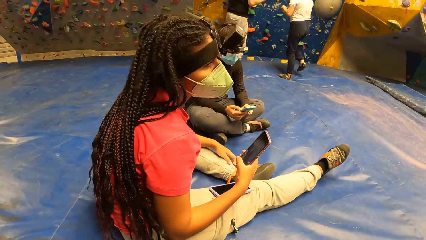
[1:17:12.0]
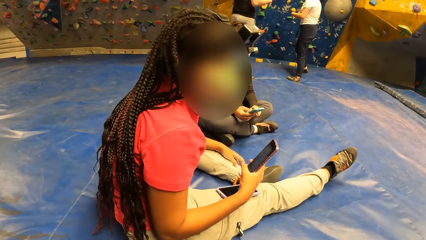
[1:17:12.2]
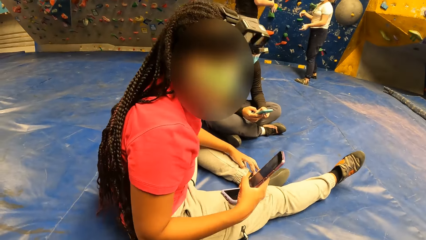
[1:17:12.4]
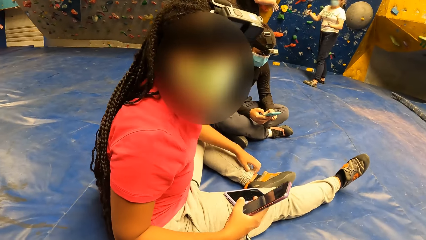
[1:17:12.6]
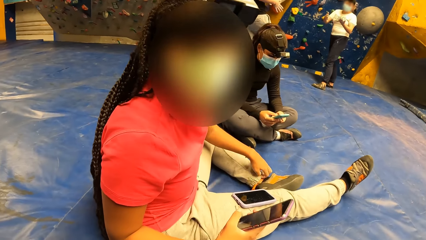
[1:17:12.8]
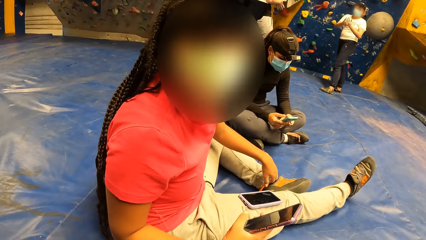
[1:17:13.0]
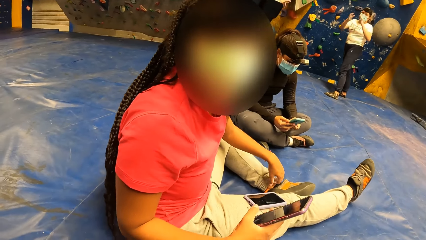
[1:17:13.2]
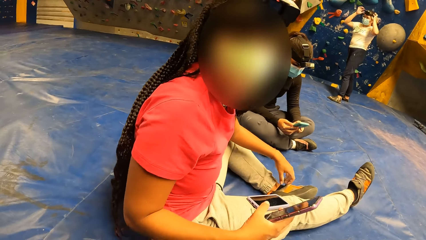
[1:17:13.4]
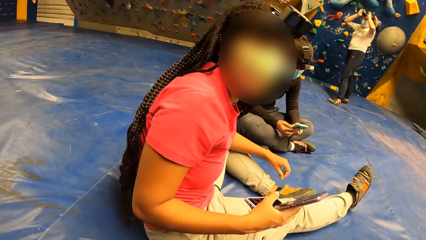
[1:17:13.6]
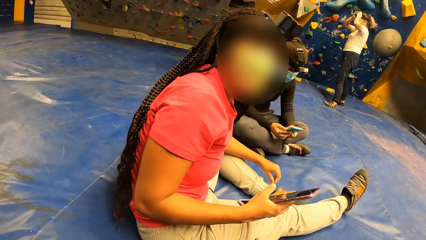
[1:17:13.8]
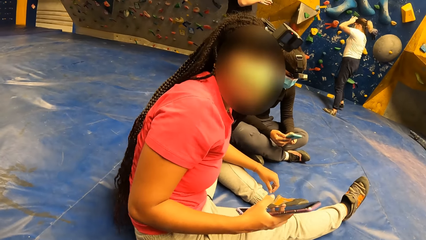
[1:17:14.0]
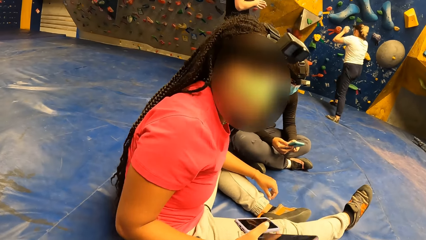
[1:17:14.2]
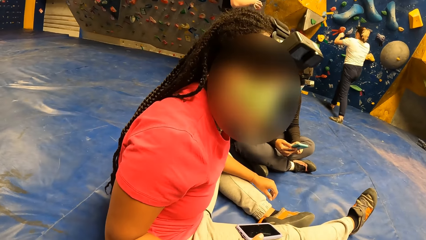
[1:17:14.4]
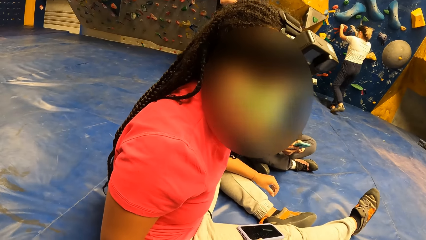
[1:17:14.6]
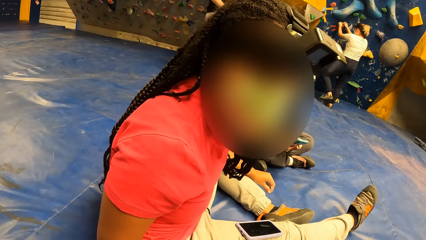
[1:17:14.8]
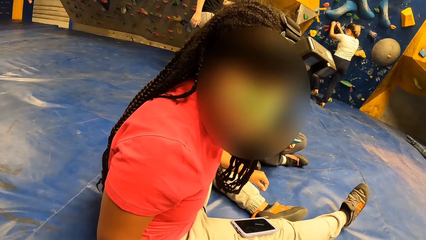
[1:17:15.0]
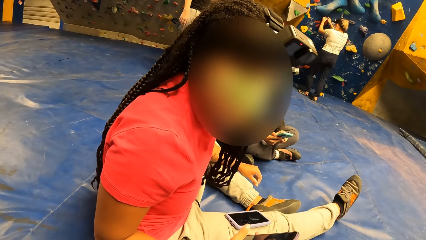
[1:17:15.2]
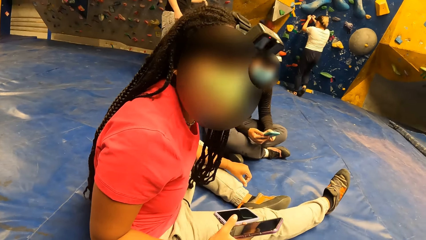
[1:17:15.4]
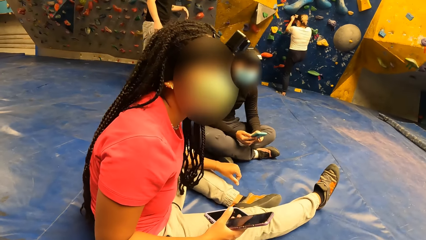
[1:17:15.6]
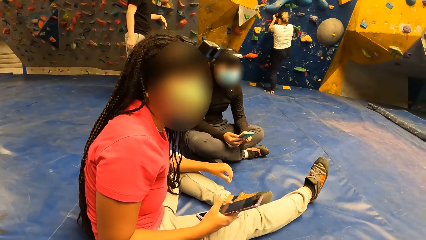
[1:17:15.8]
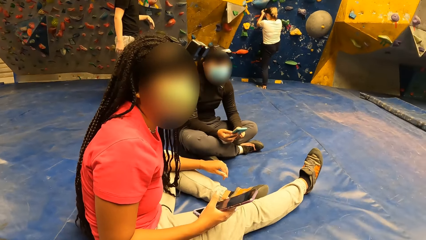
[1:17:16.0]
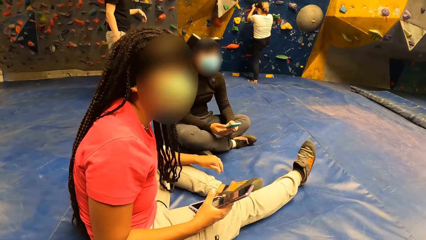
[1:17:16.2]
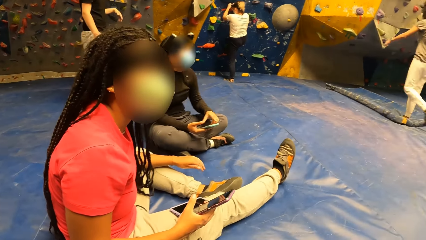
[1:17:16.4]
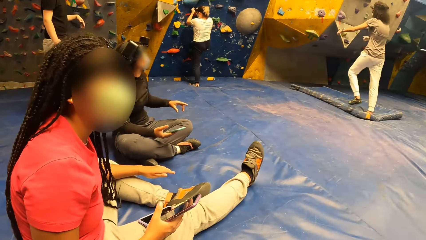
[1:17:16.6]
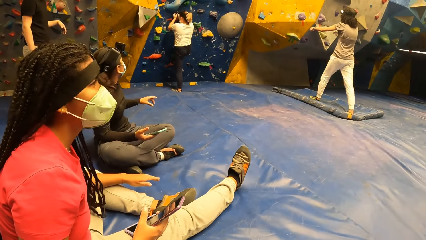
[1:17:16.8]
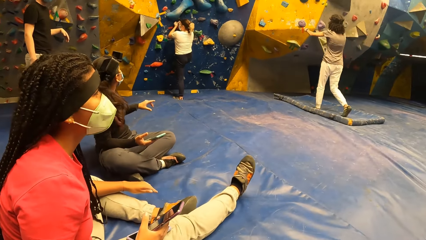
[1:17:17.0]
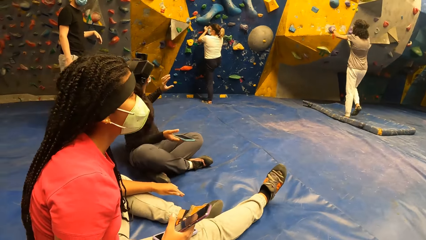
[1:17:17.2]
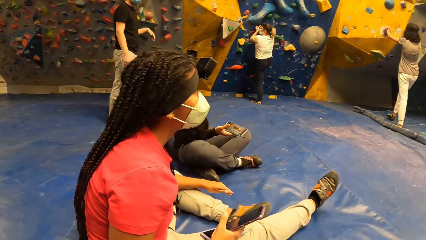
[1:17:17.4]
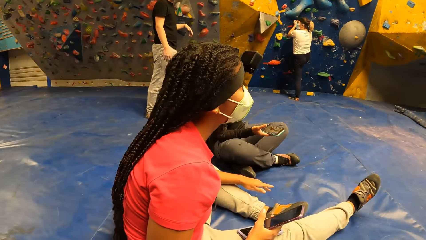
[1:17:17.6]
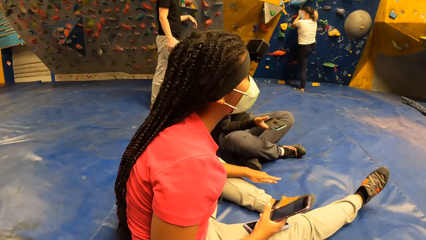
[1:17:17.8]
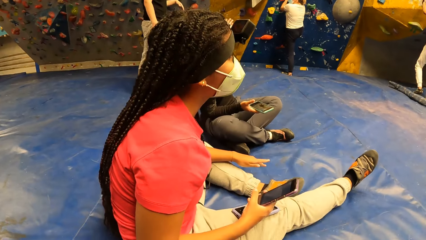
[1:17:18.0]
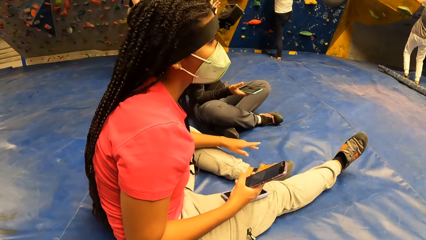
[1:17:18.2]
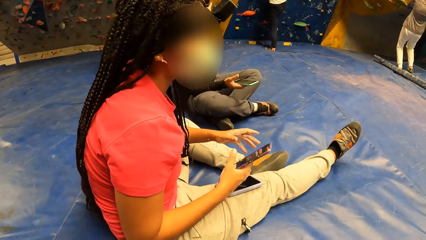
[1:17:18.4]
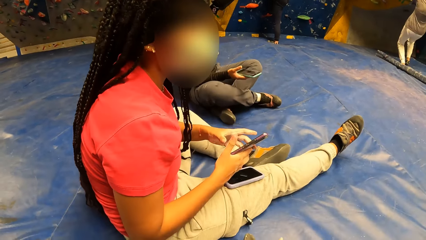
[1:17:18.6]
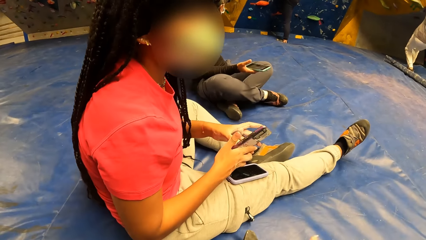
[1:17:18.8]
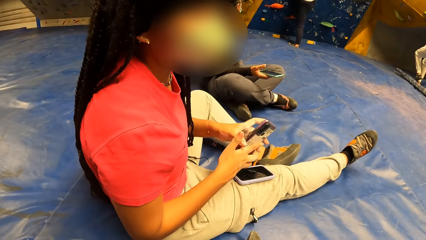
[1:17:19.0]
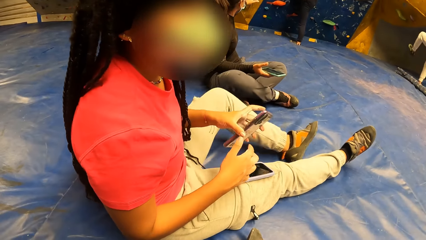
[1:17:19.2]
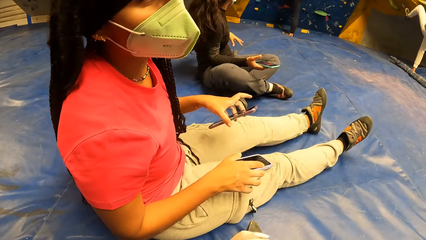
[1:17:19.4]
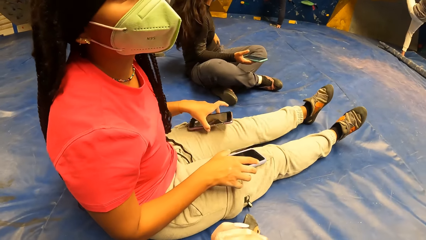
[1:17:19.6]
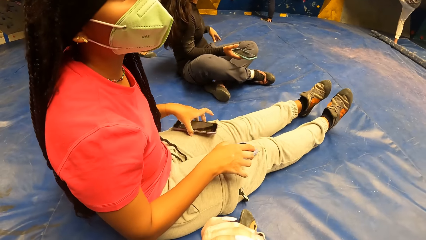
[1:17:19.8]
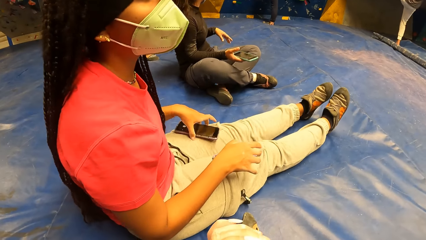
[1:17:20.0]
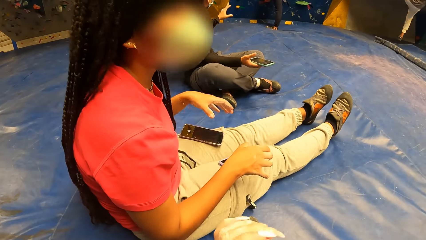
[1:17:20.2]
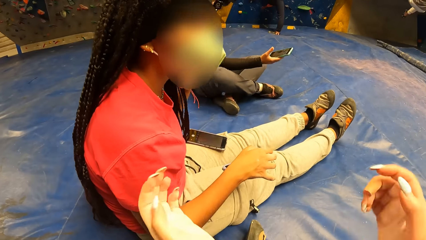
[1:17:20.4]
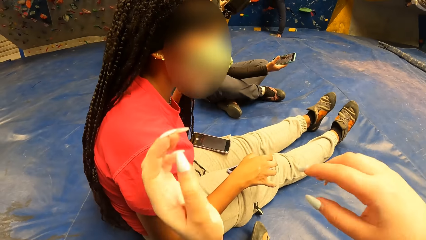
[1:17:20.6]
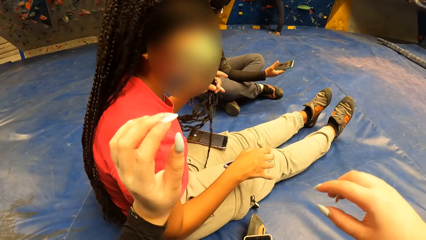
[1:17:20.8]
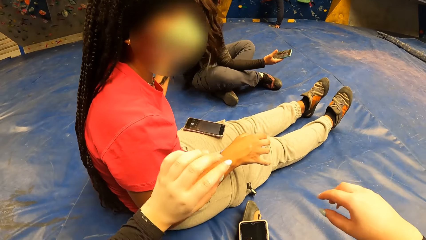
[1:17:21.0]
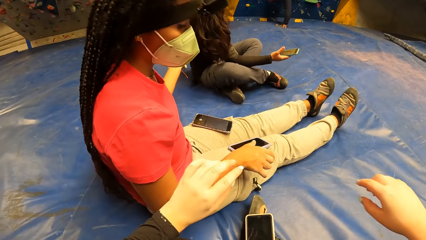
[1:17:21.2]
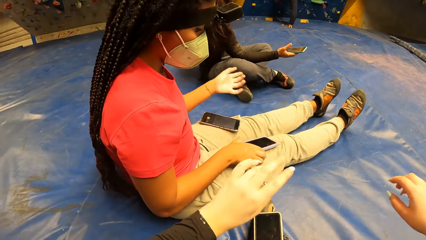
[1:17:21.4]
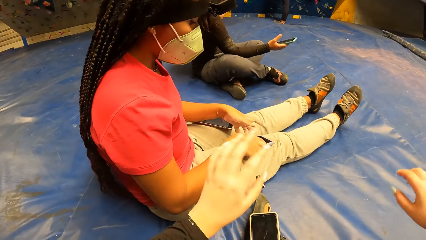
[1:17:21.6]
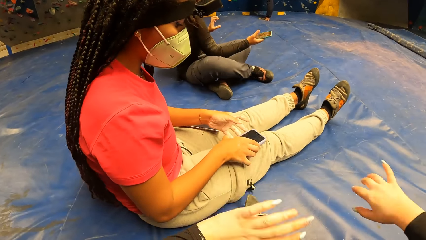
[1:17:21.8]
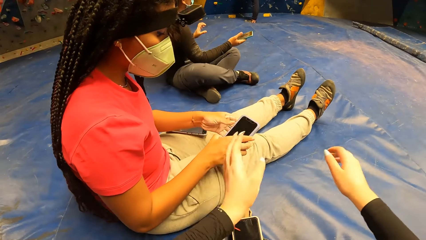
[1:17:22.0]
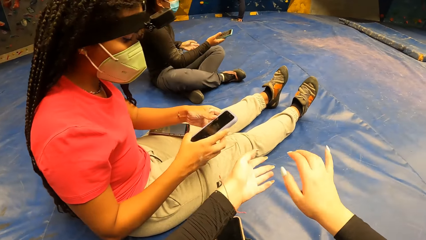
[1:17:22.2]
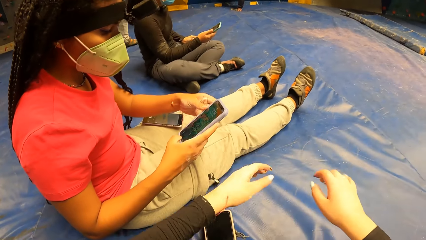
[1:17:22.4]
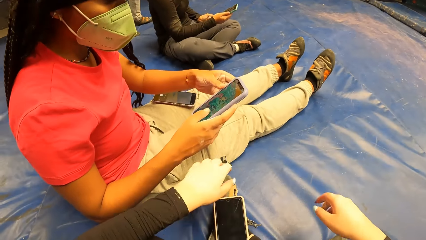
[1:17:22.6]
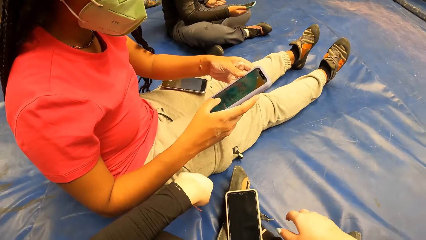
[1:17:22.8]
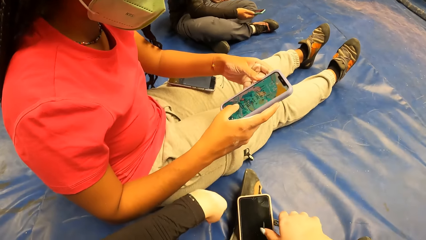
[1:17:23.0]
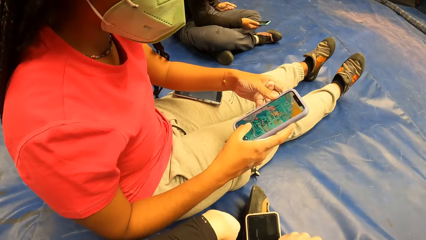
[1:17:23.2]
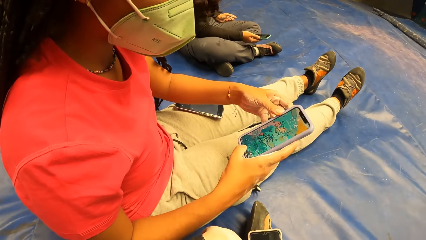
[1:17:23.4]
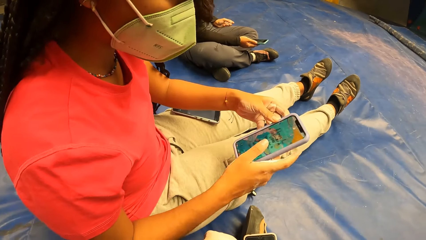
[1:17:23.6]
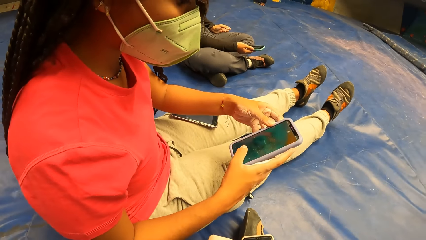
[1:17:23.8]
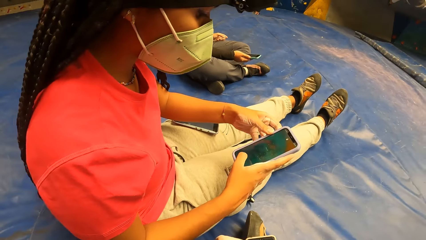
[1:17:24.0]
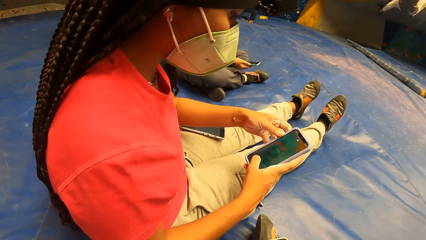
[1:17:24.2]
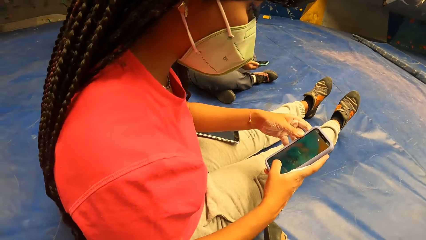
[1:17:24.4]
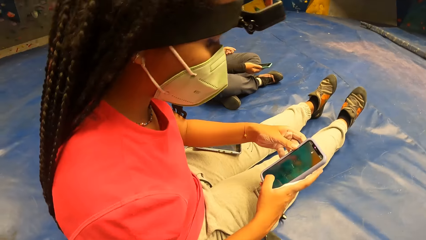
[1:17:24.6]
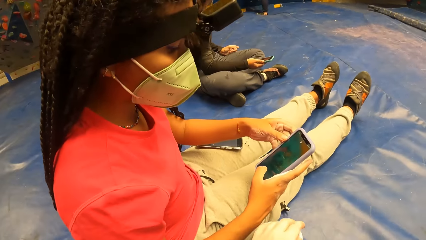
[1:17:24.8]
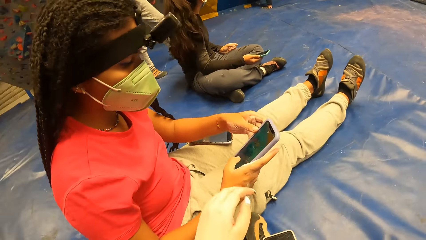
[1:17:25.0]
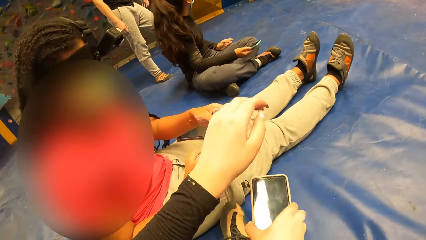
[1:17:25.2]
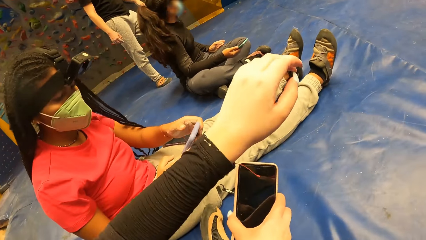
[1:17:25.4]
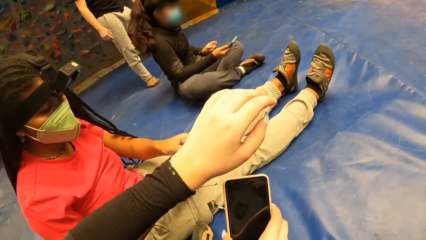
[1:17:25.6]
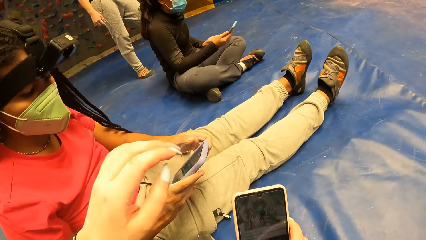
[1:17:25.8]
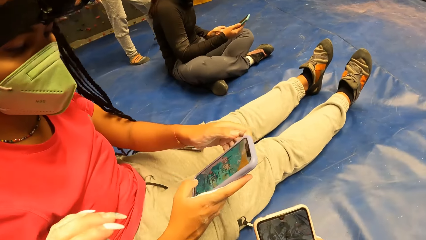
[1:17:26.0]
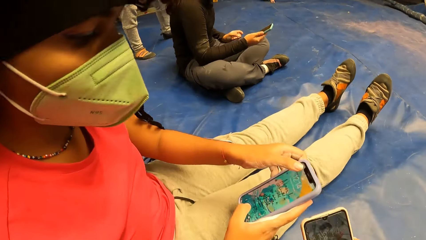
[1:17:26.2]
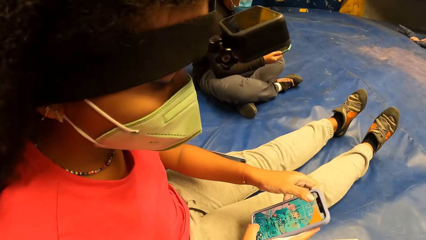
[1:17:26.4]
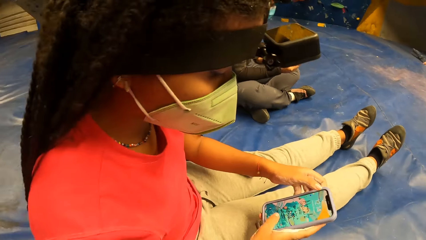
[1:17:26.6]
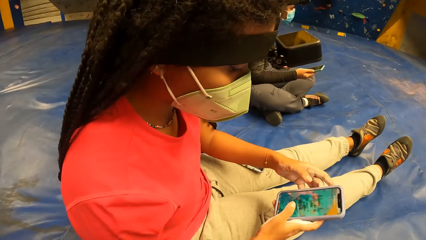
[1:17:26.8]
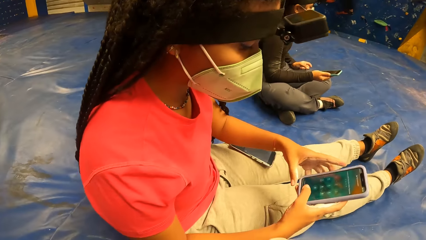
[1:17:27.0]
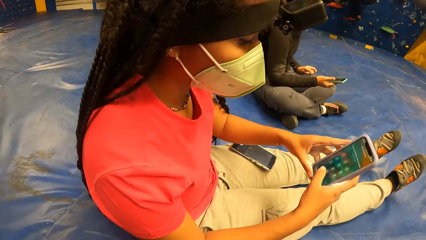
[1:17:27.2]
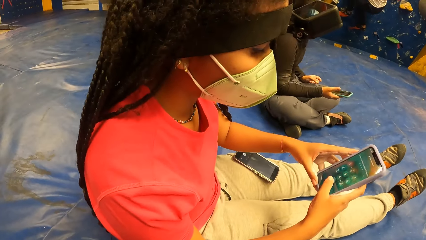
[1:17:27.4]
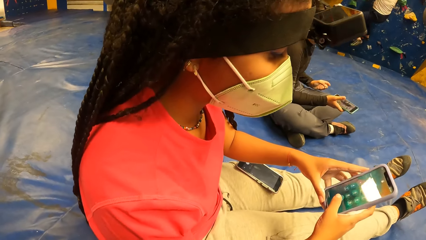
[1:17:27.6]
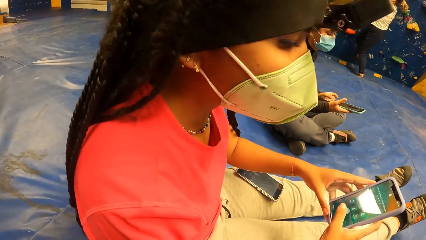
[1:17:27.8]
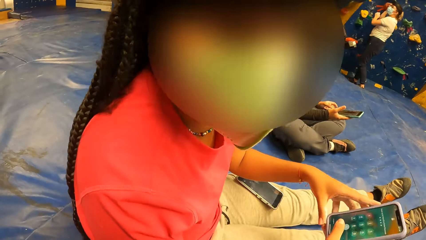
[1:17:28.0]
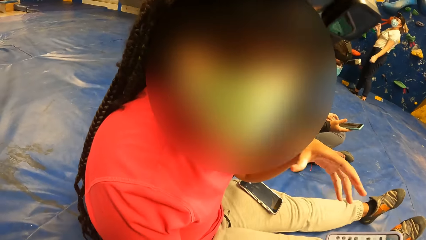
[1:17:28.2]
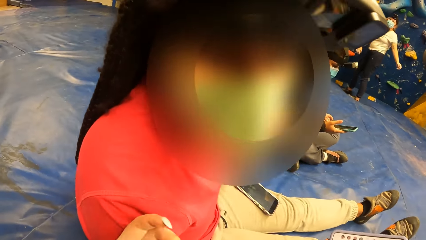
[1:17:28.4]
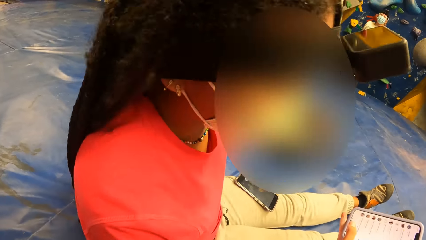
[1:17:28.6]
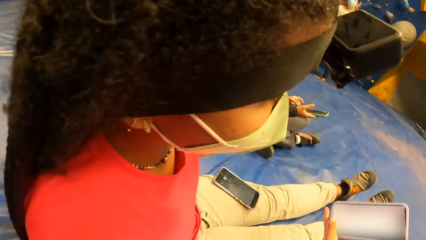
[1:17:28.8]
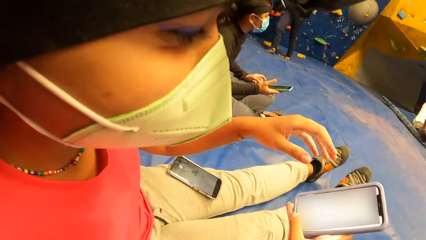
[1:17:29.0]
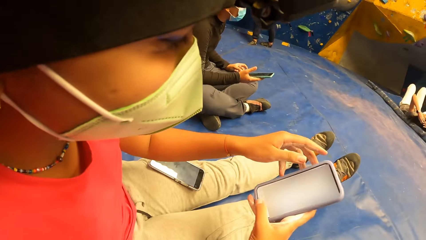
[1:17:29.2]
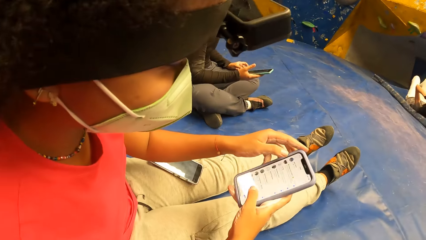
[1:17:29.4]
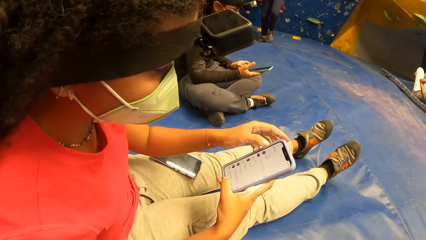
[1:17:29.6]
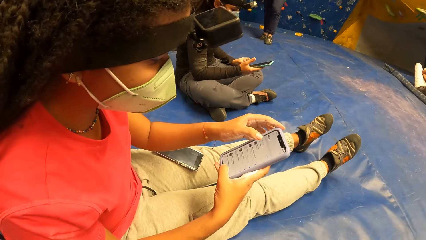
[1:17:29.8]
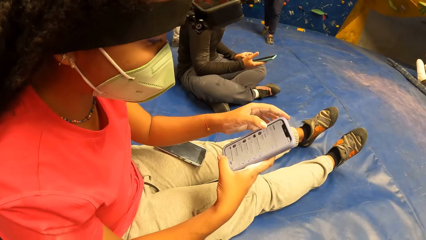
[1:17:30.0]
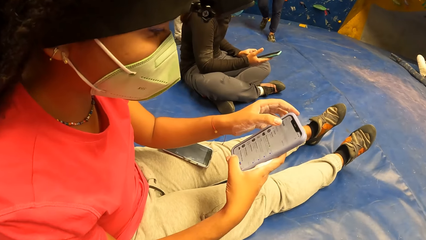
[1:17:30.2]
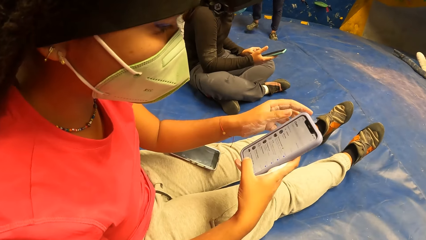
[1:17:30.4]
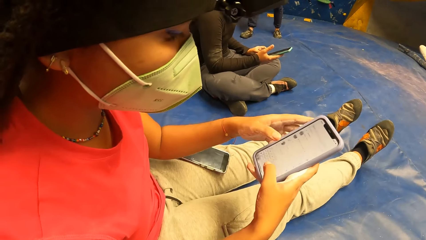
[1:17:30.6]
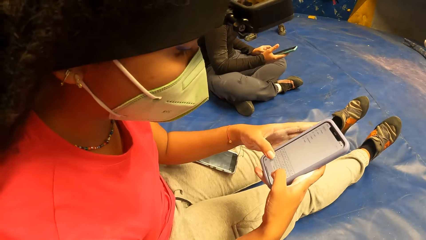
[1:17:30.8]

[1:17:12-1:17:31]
The woman converses with a man. The camera wearer dialogues with a person. The woman adjusts a cap on her head with both hands, holds a climb hold on the bouldering wall with both of her hands, and climbs the bouldering wall with both hands. Another woman walks to the bouldering wall. The other woman climbs the bouldering wall with both hands. A third woman places the phone on her left thigh. The third woman moves her hair with her left hand. The third woman picks up a phone from her right thigh with both hands. The third woman presses the phone with both hands.
